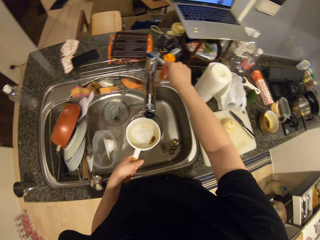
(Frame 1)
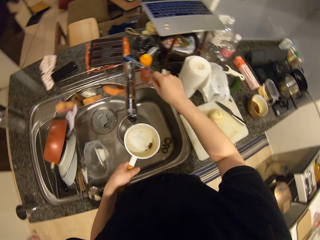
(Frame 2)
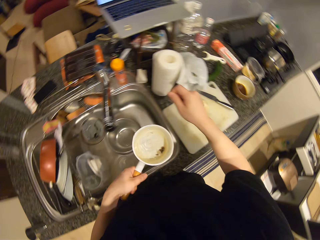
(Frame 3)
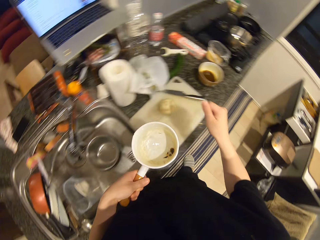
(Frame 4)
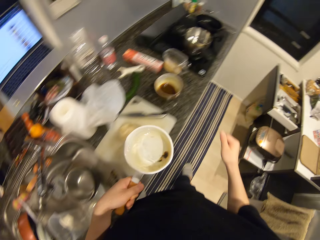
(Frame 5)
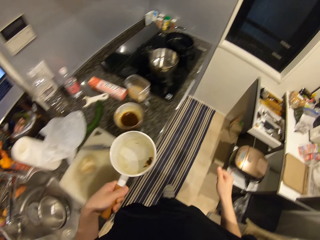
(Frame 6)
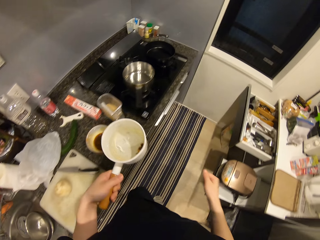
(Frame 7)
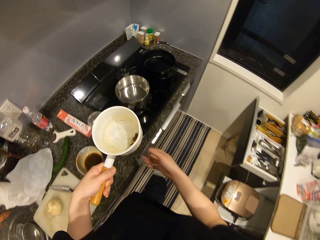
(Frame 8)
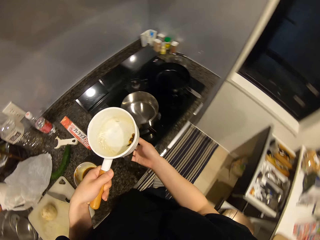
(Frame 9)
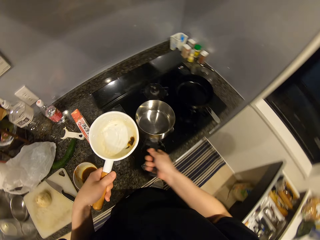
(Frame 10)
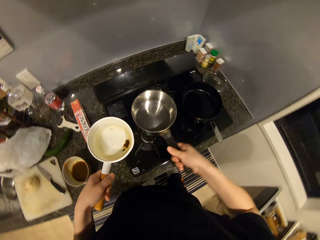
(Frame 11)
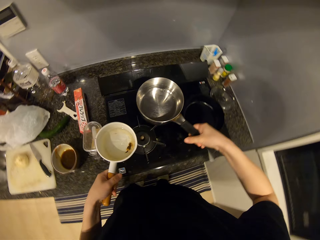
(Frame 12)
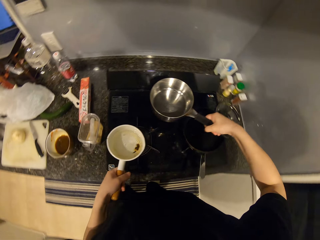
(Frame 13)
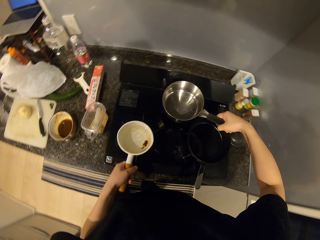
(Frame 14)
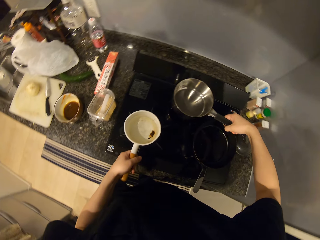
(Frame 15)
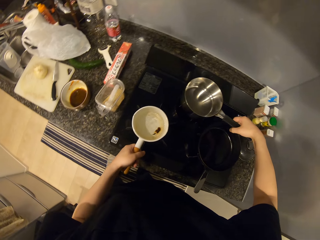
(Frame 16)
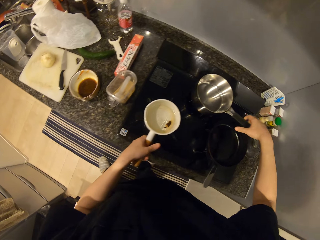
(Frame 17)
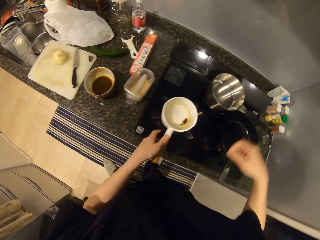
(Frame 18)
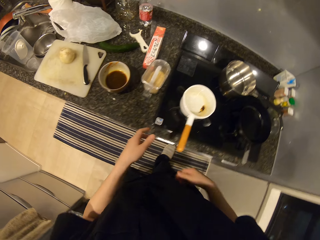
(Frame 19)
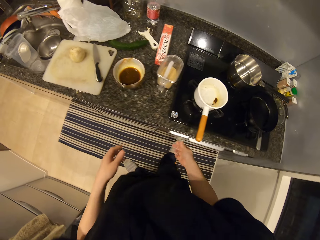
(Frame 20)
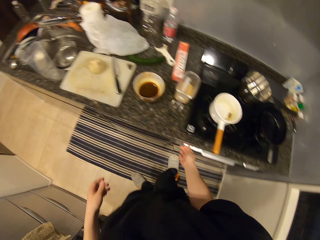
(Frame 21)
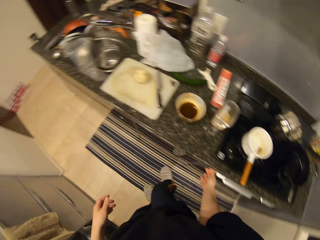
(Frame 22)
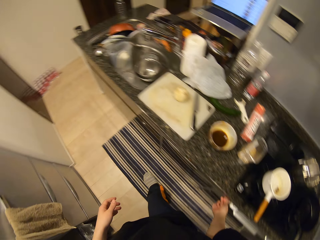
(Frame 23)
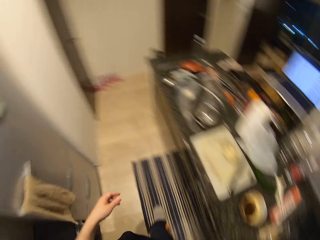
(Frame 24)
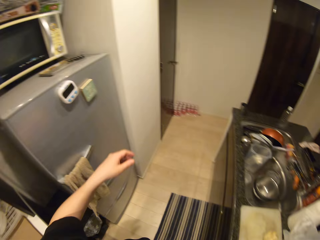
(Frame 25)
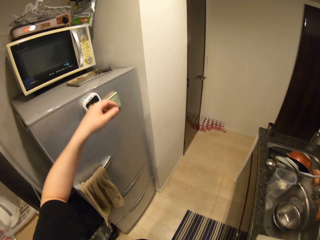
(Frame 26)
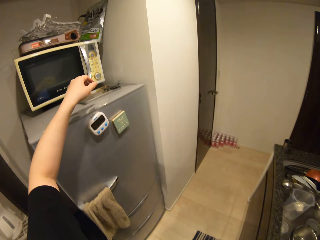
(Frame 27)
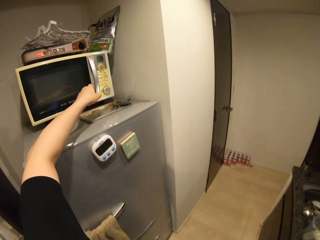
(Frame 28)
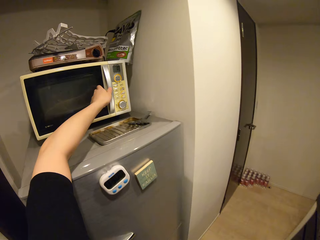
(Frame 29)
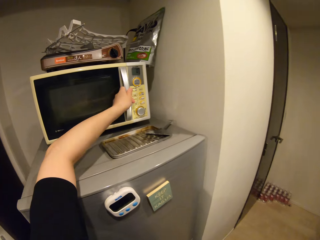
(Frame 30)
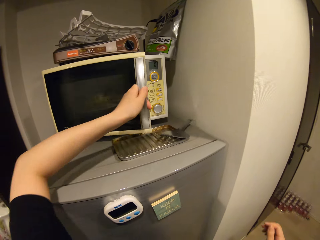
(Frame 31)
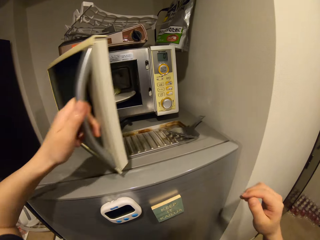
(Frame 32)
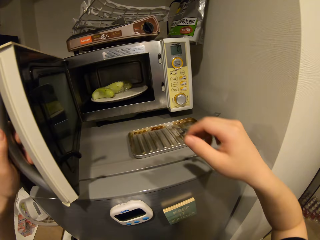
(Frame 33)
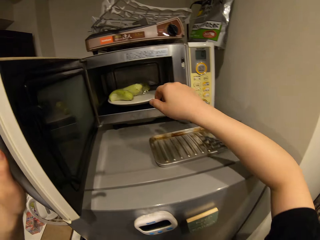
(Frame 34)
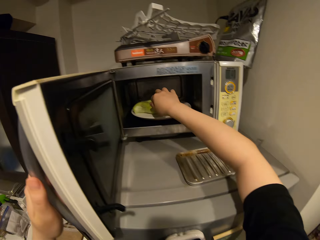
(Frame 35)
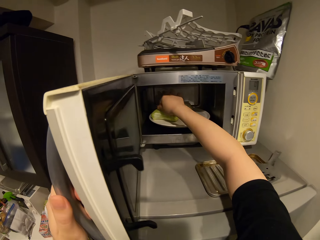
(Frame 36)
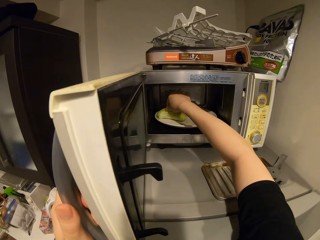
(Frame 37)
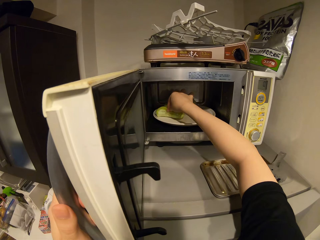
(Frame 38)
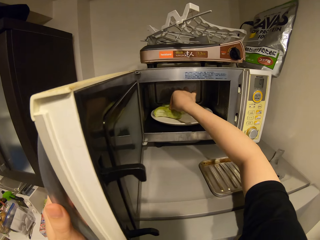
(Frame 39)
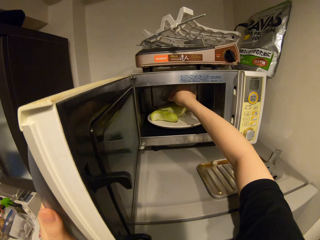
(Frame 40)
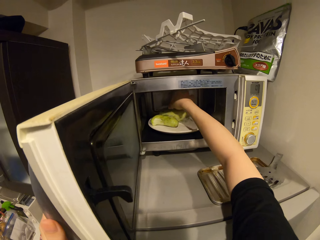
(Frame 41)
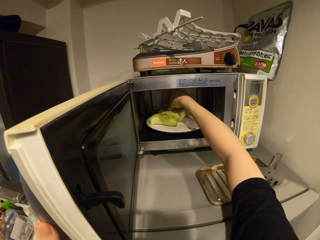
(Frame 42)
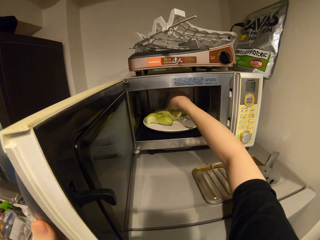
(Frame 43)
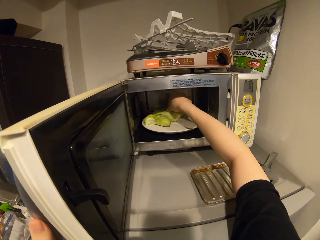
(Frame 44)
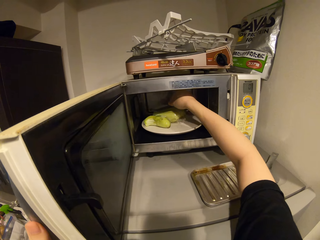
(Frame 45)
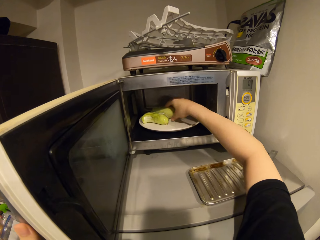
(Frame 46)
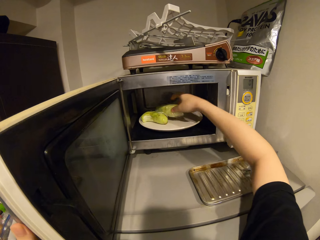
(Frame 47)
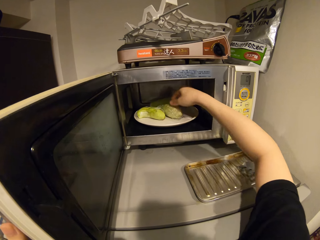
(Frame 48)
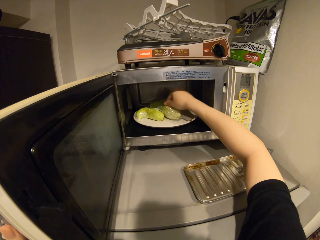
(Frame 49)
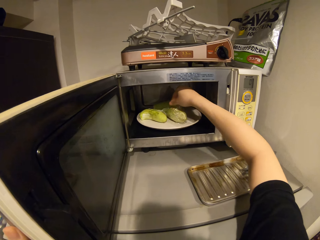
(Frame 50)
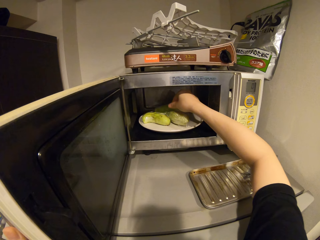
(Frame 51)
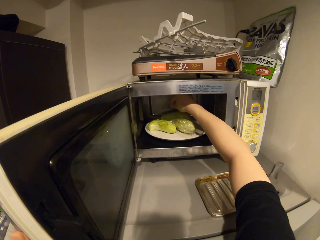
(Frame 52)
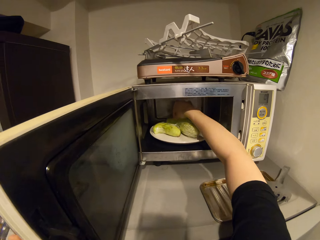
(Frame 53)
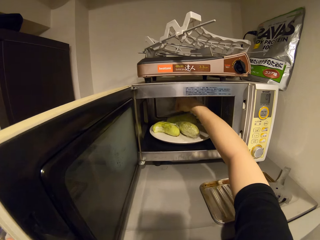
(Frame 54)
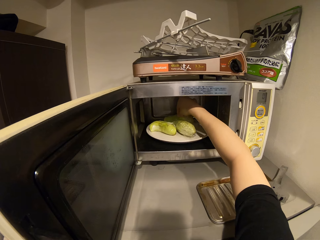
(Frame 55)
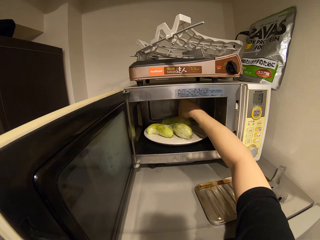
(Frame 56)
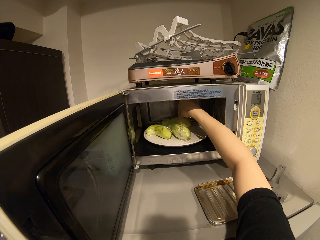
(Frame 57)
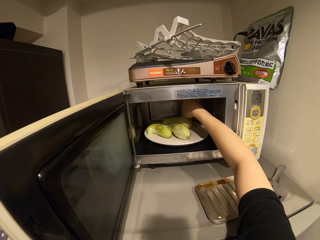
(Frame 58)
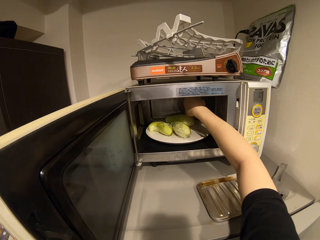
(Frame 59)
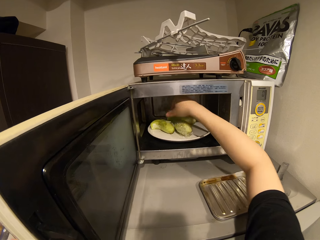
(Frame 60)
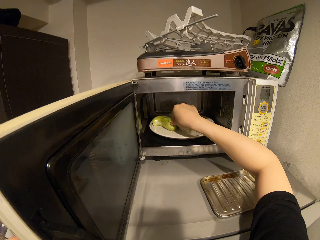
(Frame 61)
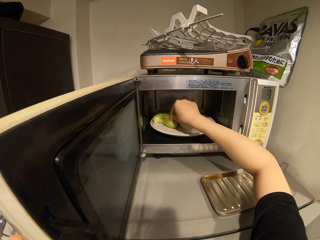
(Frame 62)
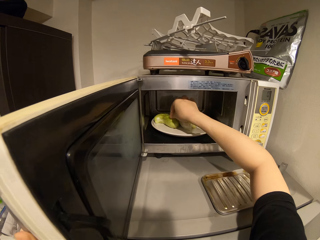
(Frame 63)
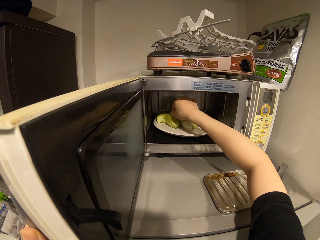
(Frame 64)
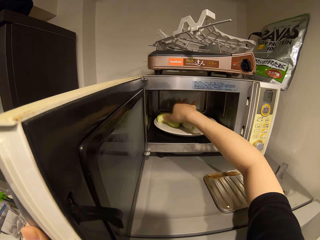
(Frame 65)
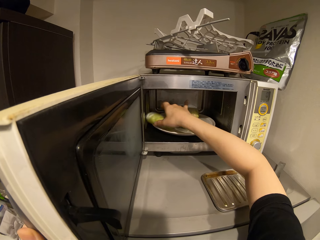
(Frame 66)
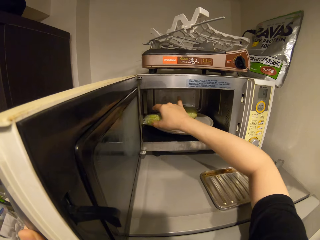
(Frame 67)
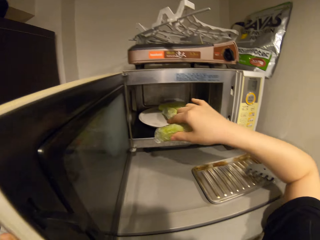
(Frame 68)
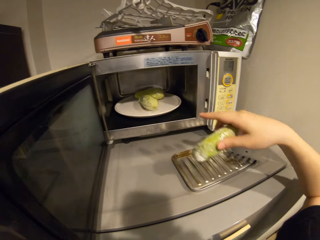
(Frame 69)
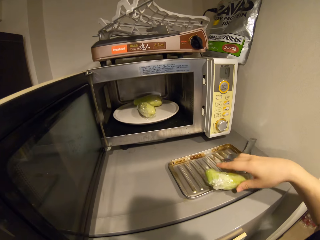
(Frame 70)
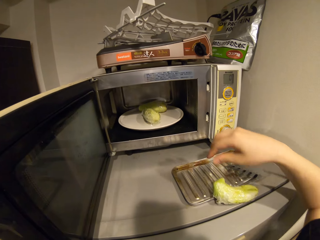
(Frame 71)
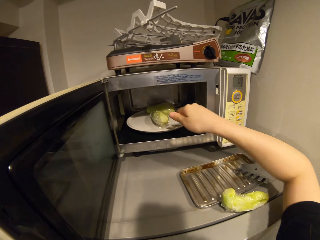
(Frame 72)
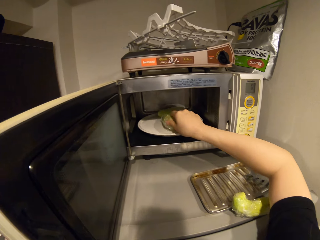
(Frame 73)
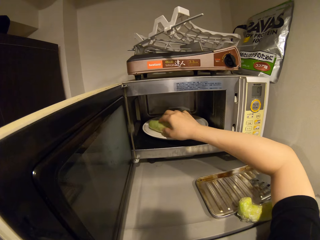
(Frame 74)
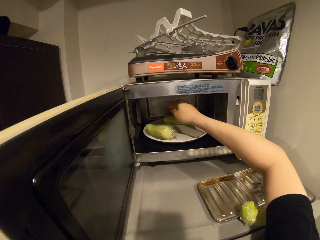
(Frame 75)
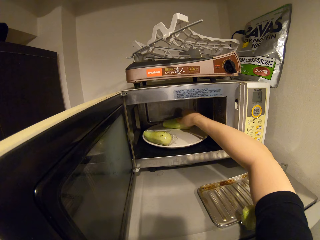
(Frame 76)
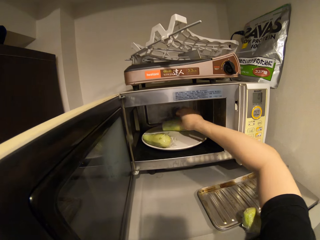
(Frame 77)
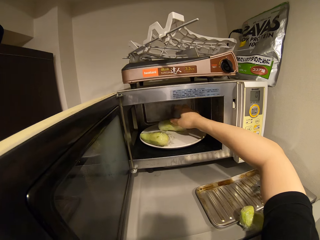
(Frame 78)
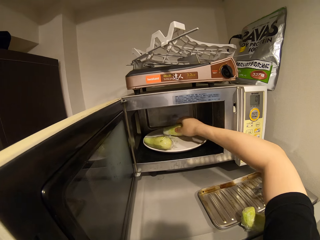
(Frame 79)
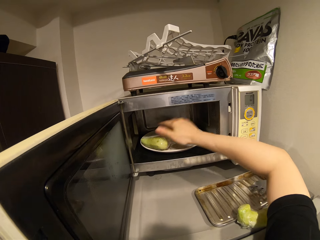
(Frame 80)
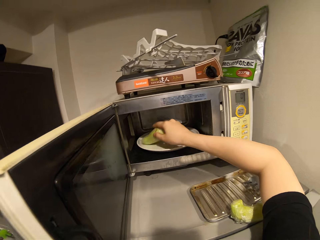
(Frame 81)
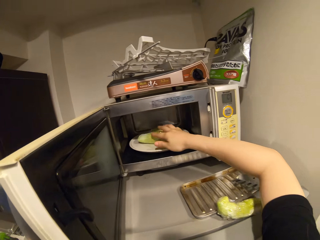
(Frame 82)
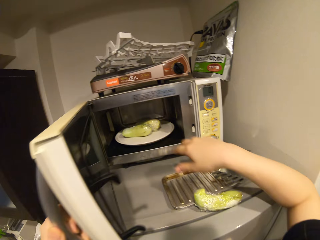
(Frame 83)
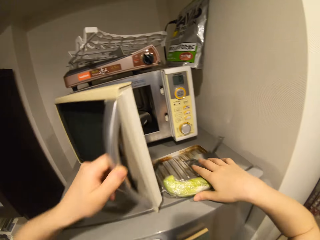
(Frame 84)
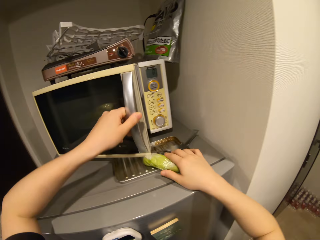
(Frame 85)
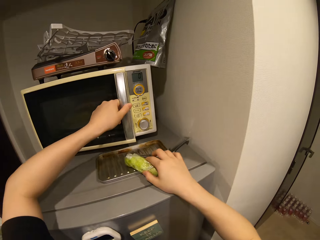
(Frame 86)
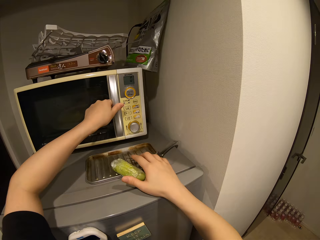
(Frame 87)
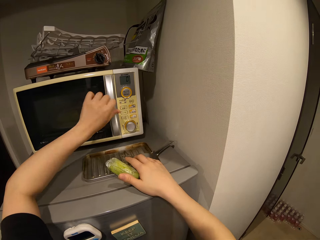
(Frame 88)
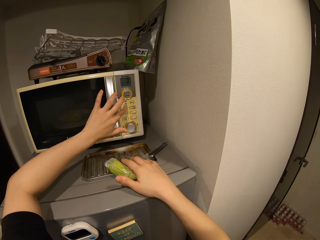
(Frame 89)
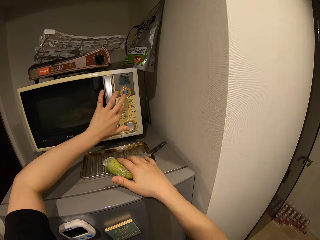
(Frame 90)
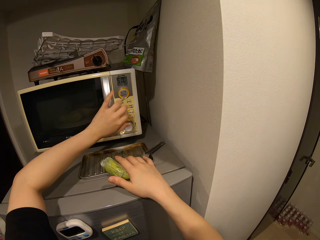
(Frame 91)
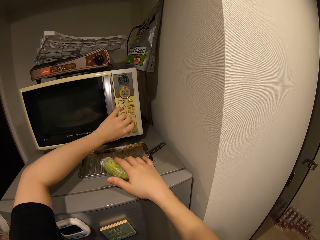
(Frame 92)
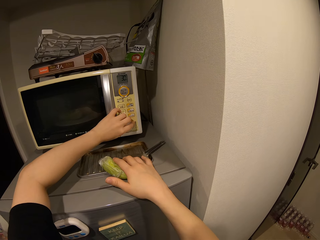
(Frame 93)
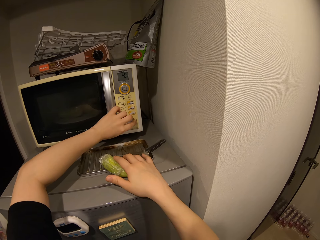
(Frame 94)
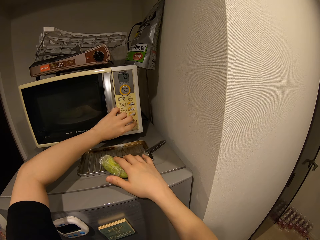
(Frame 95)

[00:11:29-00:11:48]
The camera wearer walks towards the cooker. She removes the empty pan from the cooker. She puts the pan with water on the cooker. She puts the empty pan on the cooker. She turns the knob on the cooker. She opens the microwave with her left hand. She touches the eggplants in the microwave. She adjusts the nylon of eggplants in the microwave. She removes the eggplants from the microwave. She puts the eggplant on the fridge. She arranges the eggplants in the microwave. She closes the microwave with her left hand. She presses the button on the microwave.
